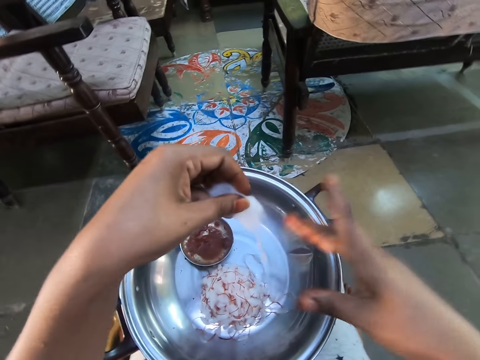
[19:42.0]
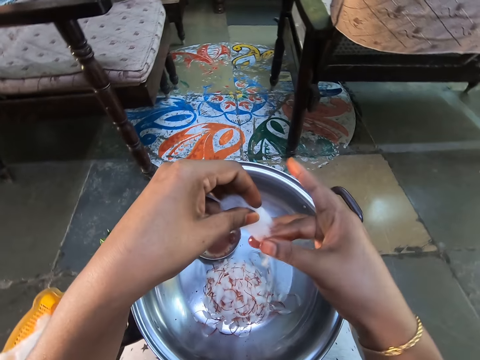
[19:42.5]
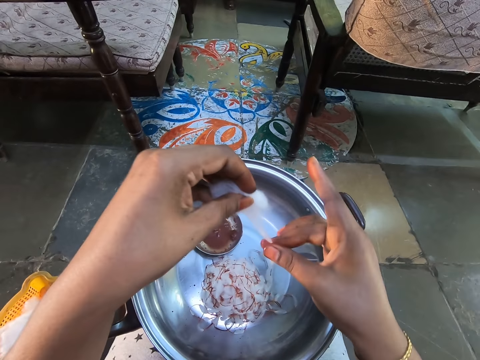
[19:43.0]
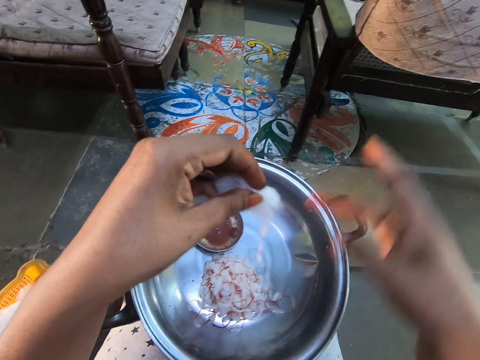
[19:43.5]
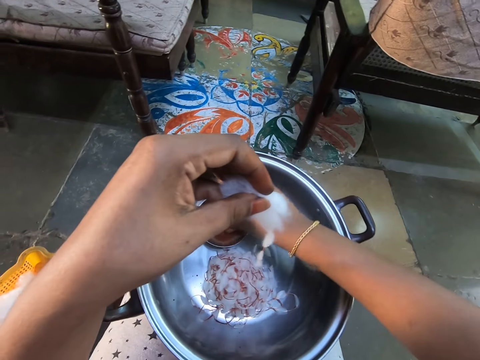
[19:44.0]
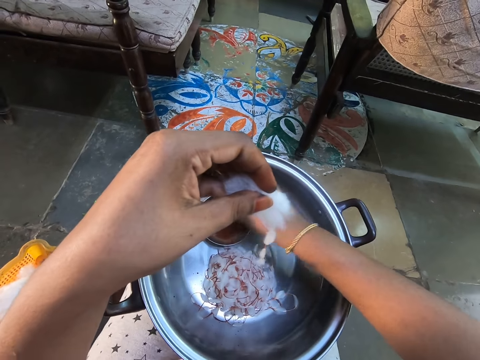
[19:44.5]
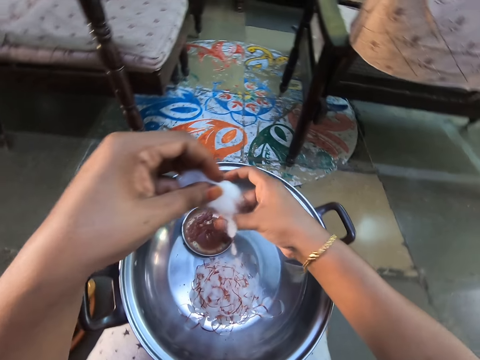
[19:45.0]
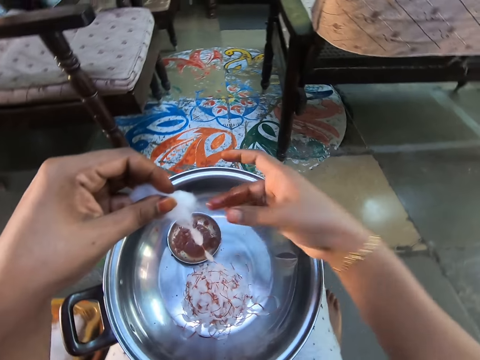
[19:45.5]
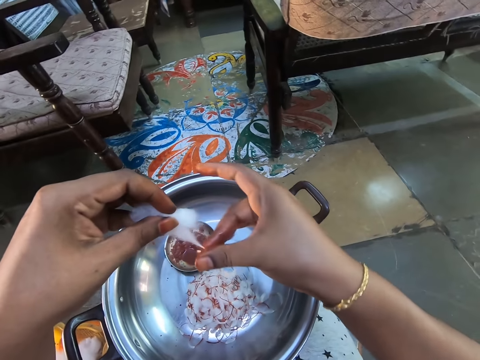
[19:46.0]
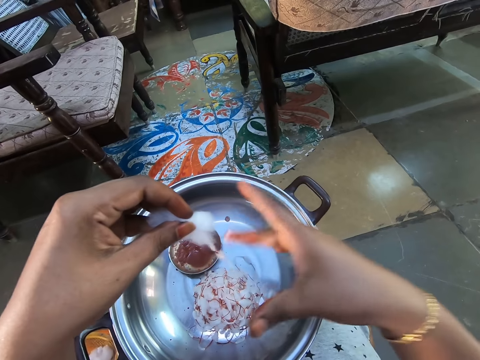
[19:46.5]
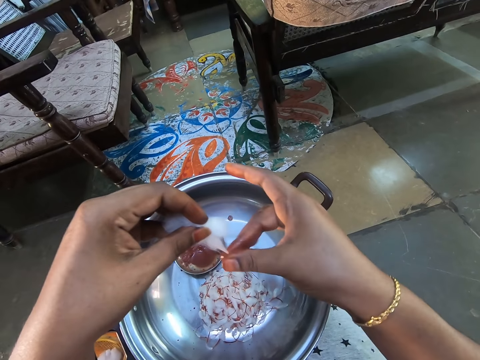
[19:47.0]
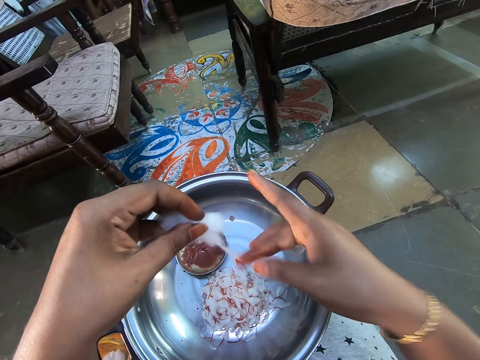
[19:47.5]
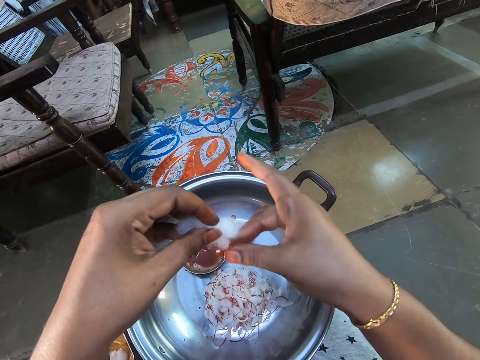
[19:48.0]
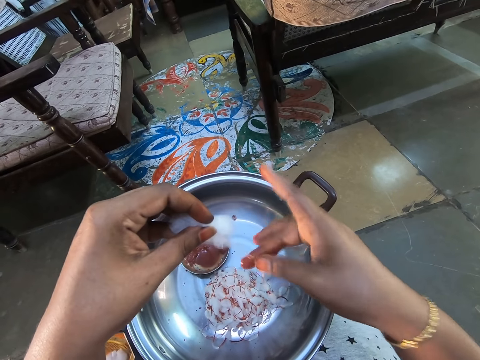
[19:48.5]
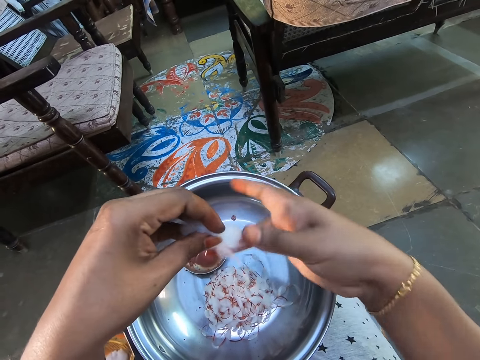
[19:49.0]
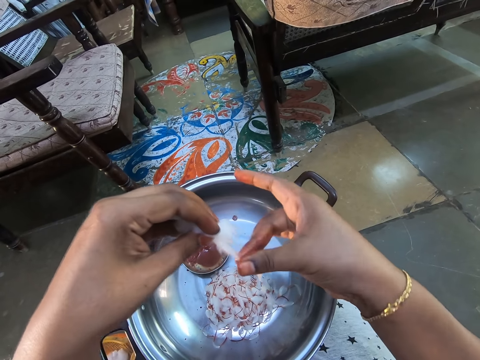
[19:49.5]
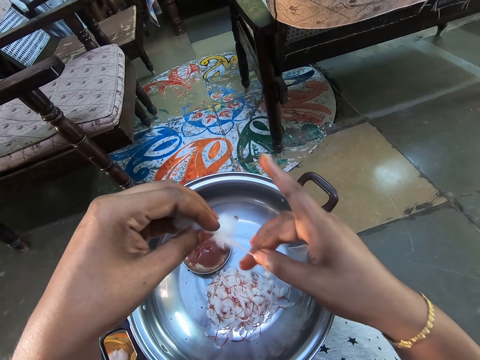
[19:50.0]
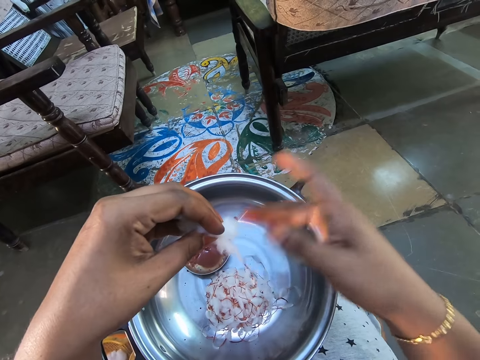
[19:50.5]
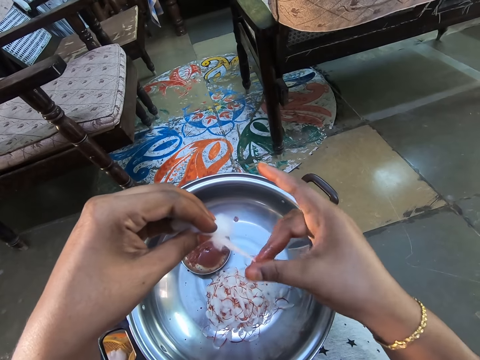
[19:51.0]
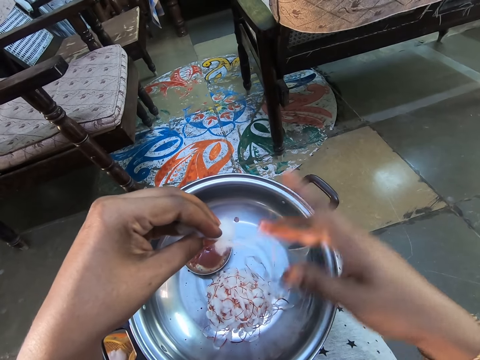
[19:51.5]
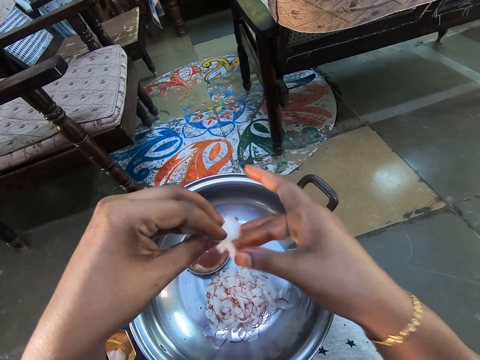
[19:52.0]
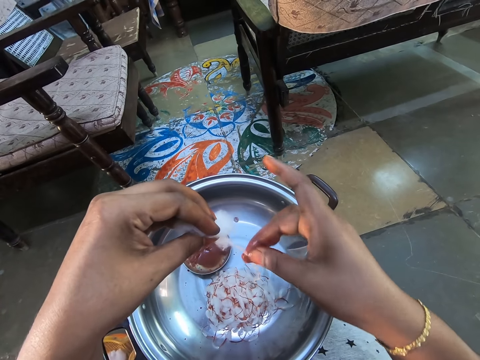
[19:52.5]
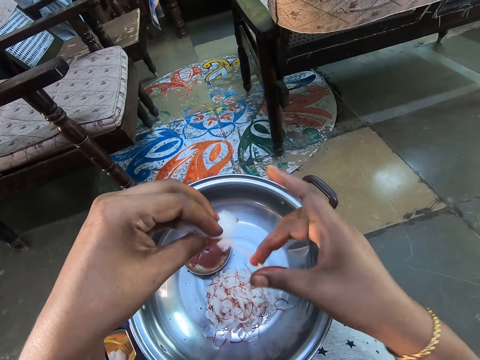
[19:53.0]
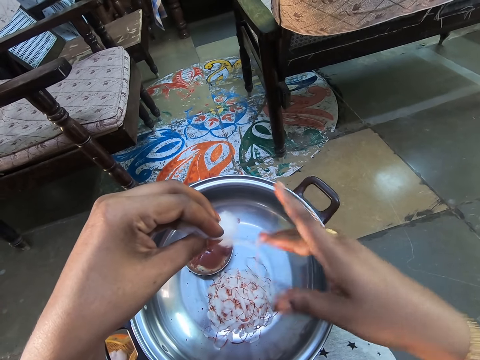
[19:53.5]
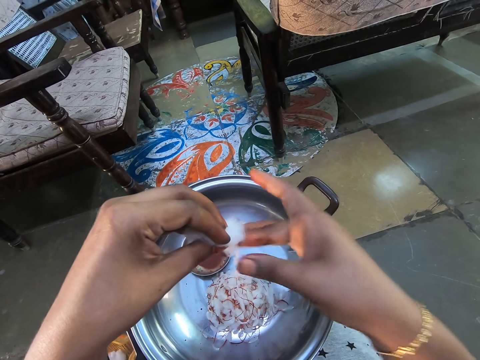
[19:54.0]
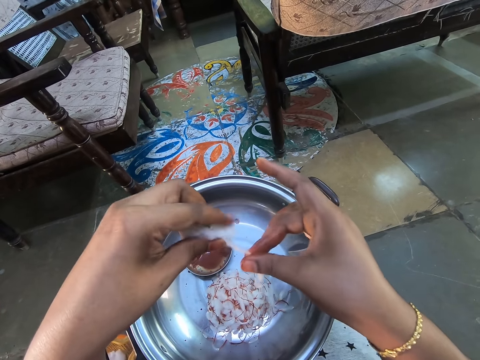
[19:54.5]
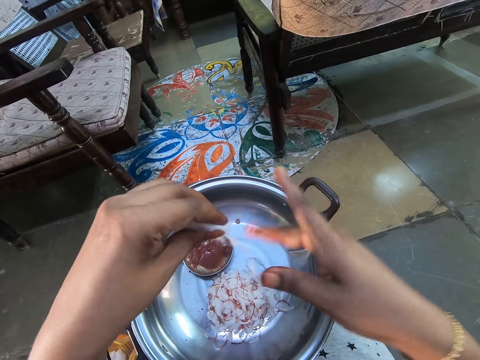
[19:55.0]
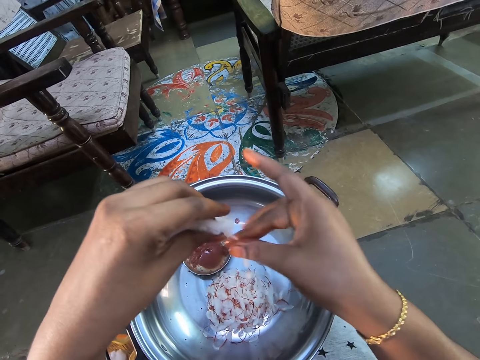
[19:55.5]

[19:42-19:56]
The camera wearer moves the left hand. They pick the glue from the aluminium bowl with the fingers of the right hand. They rub fingers. They stain the glue on a cotton wool with the right hand.

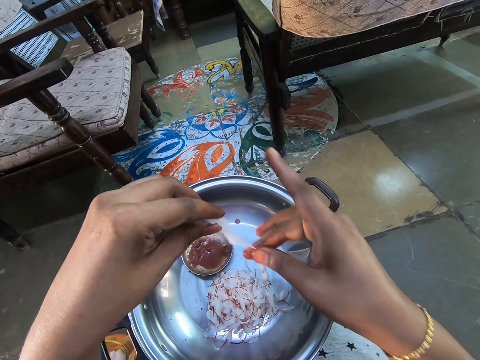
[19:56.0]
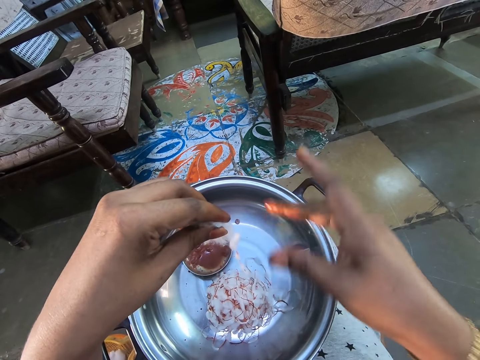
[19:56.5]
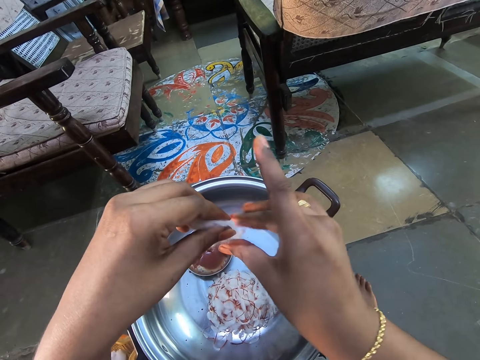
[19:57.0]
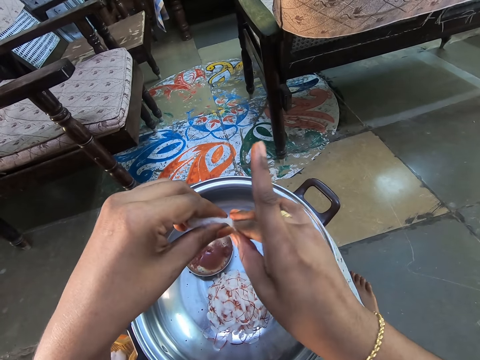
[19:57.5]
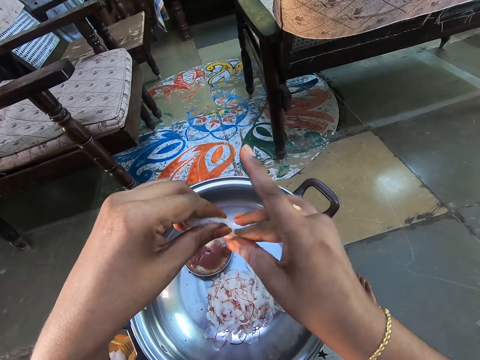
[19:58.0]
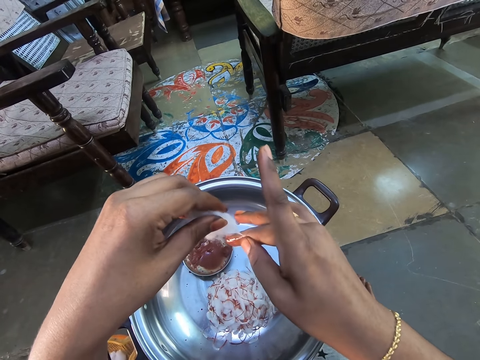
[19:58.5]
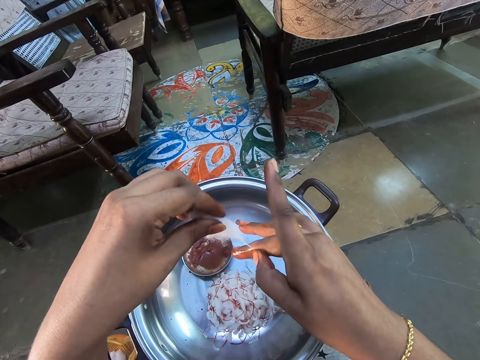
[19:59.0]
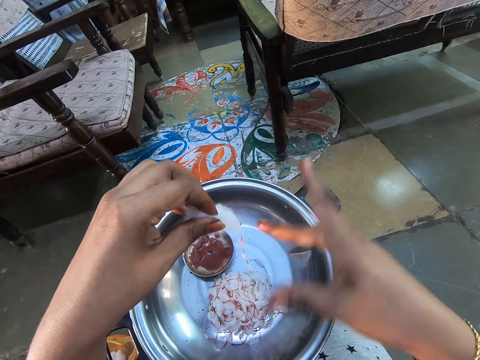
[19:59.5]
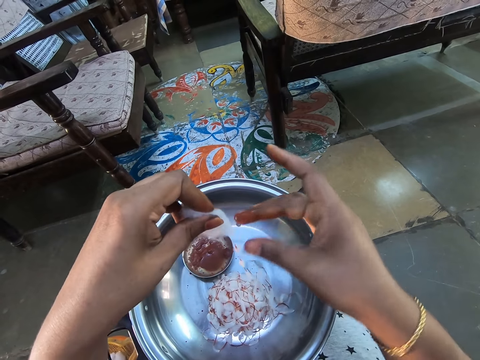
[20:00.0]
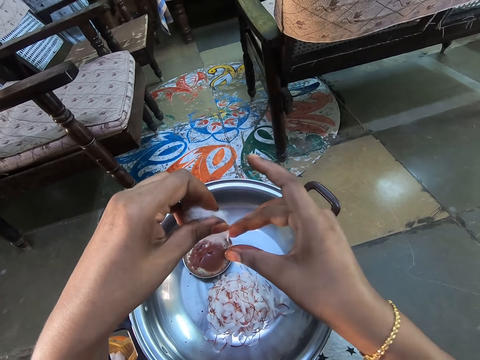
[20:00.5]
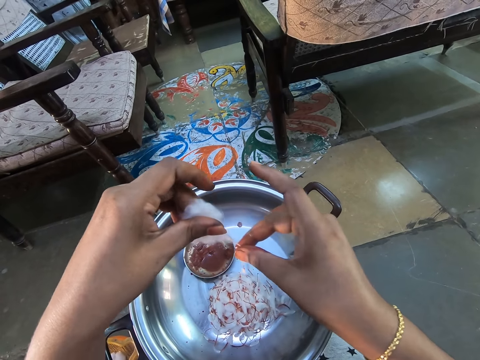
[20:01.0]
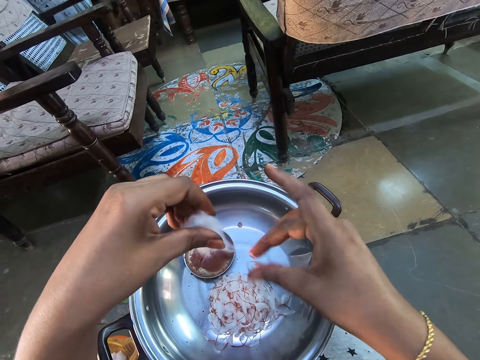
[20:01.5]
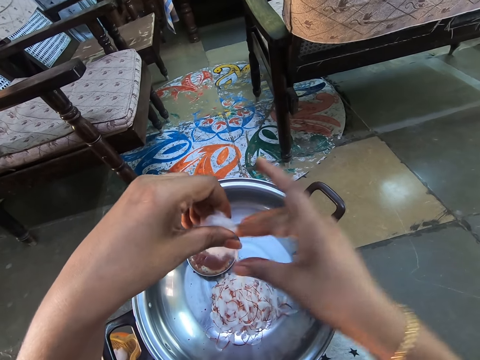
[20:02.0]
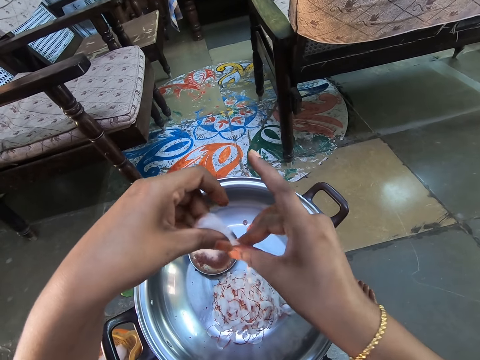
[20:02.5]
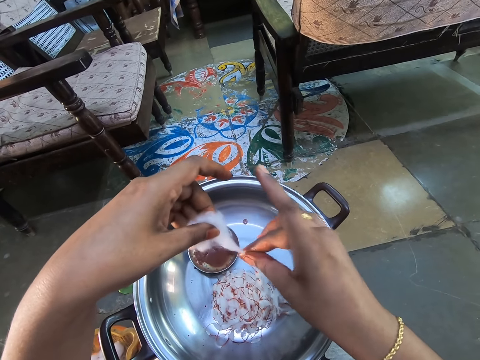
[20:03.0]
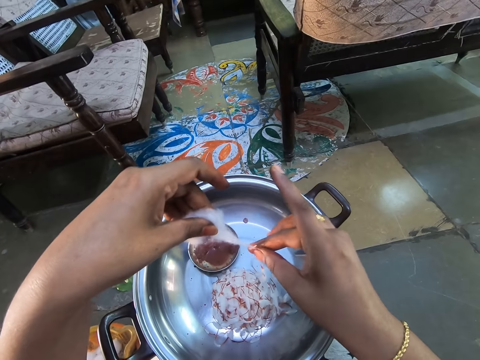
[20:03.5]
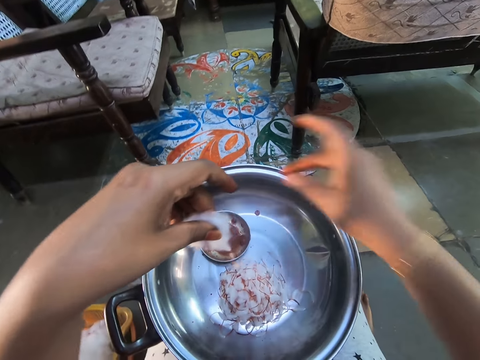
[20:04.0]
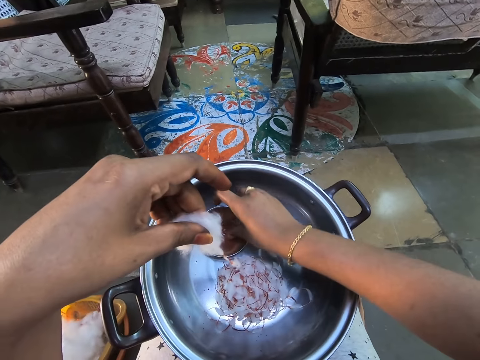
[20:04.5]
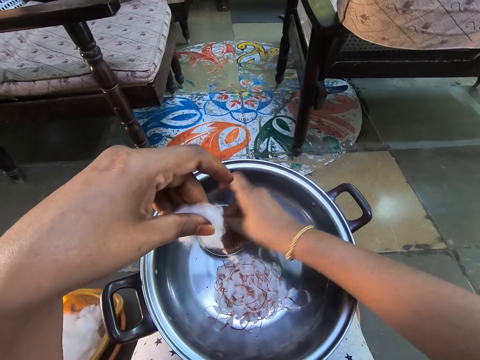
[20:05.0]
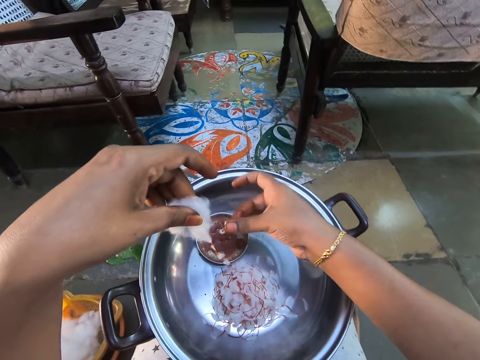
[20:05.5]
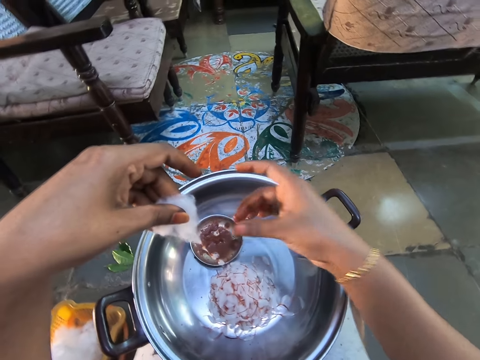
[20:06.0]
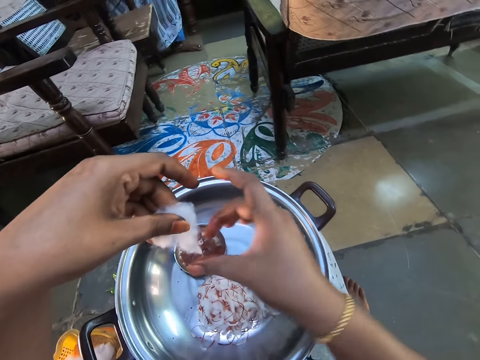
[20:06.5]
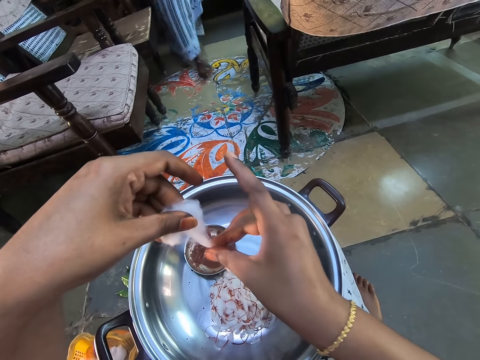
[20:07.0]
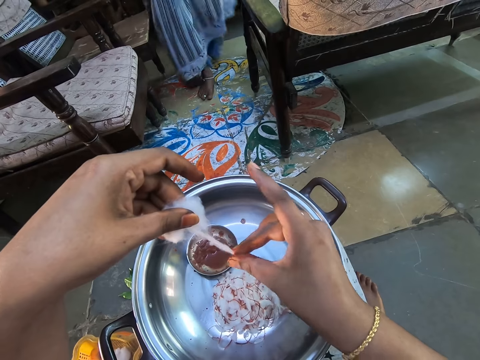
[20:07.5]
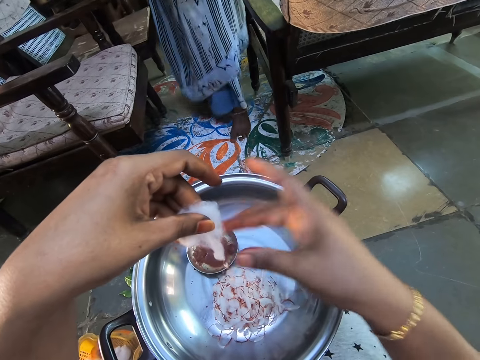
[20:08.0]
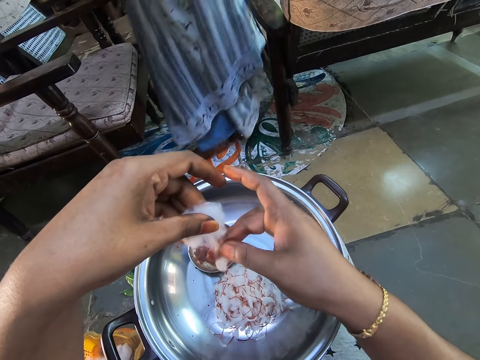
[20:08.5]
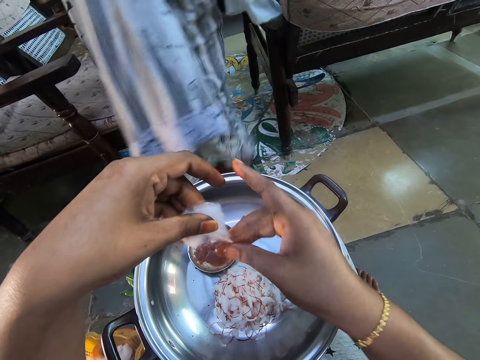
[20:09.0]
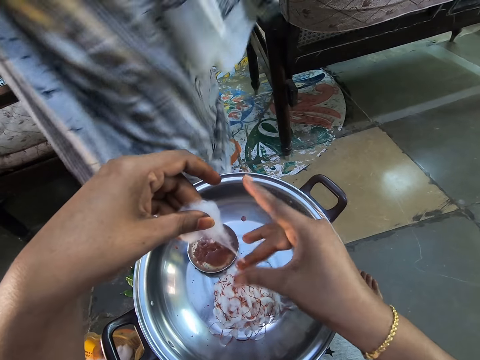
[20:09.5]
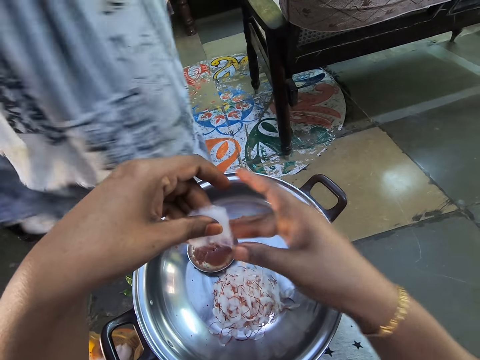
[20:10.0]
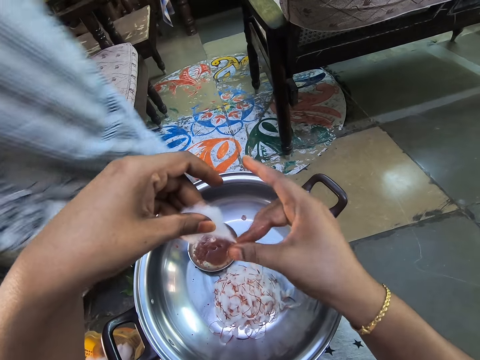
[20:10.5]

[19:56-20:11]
The camera wearer stretches a cotton wool. They apply paint on the cotton wool. They pick the glue from the aluminium bowl with the right hand, with fingers. They rub fingers. They stain glue on the cotton with the right hand. A lady walks around.
